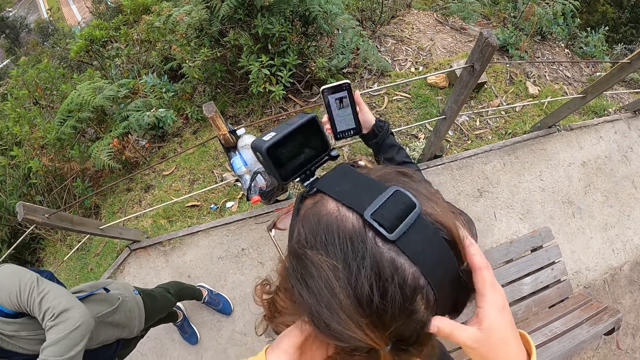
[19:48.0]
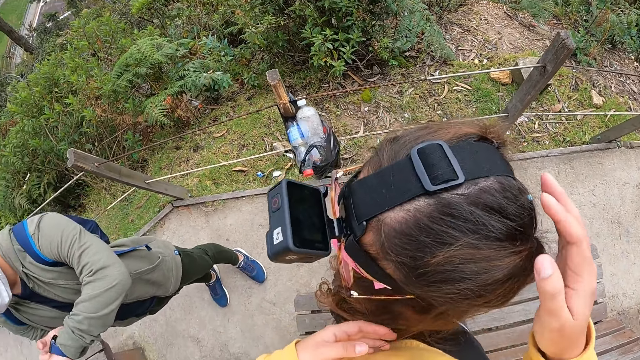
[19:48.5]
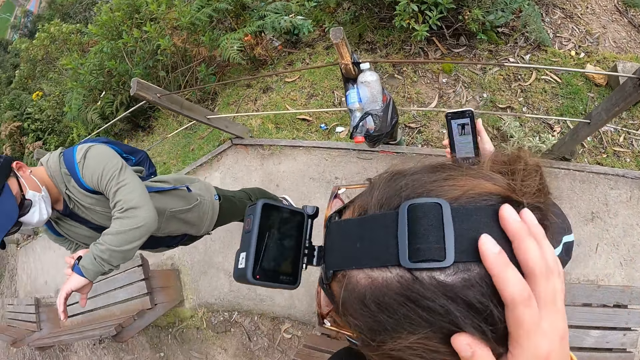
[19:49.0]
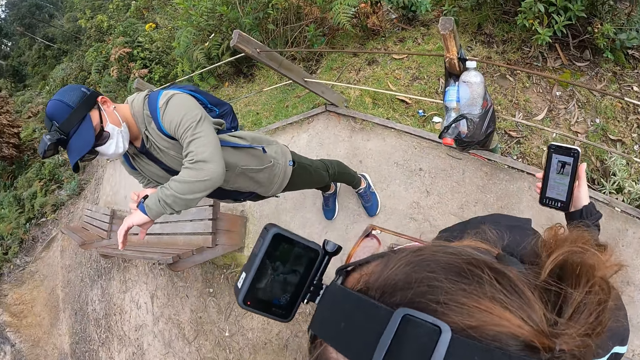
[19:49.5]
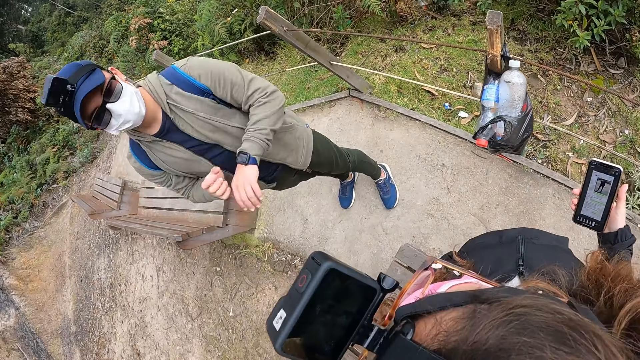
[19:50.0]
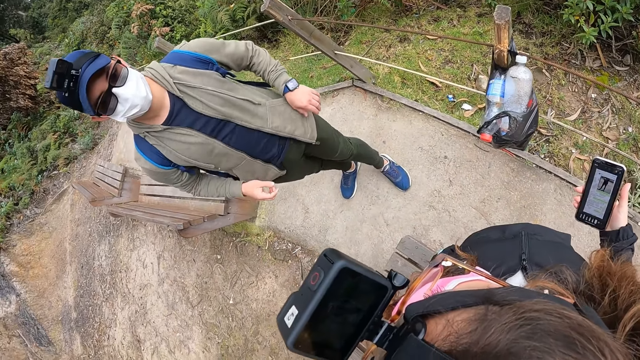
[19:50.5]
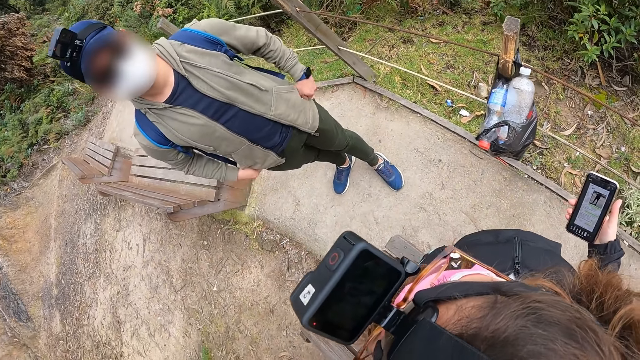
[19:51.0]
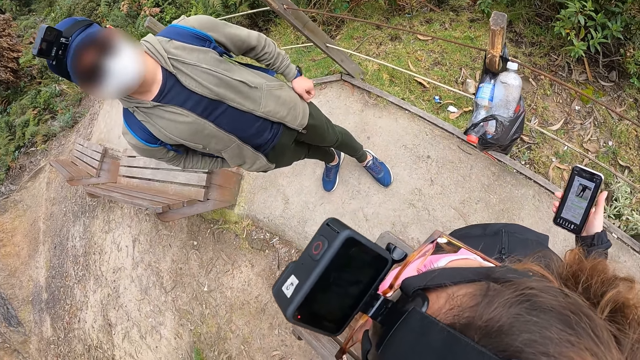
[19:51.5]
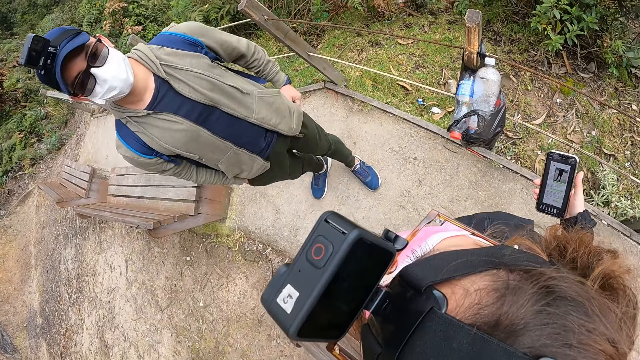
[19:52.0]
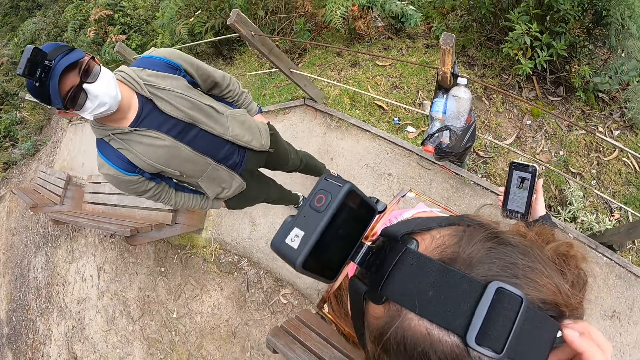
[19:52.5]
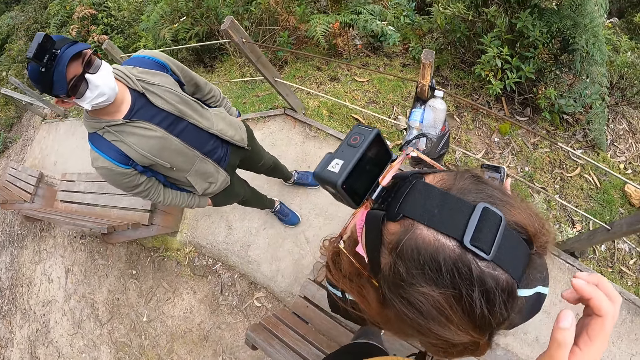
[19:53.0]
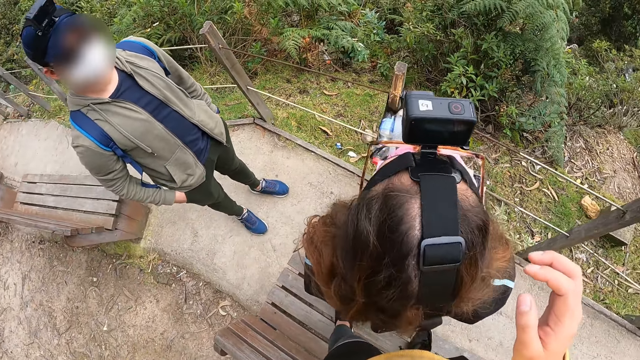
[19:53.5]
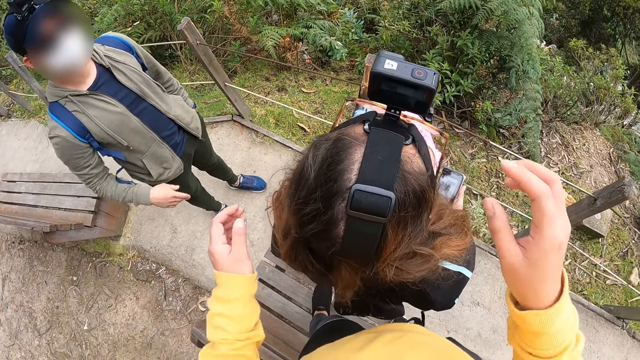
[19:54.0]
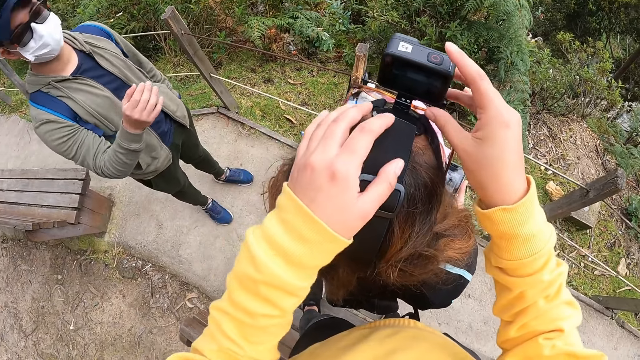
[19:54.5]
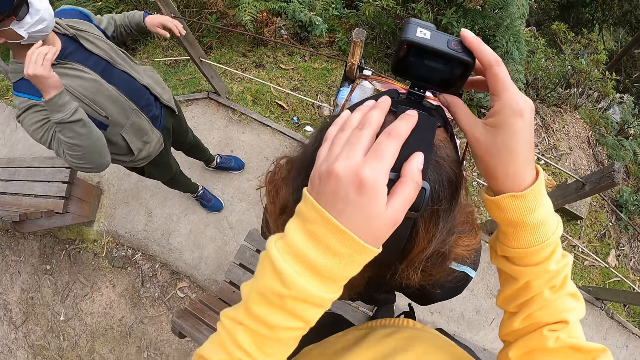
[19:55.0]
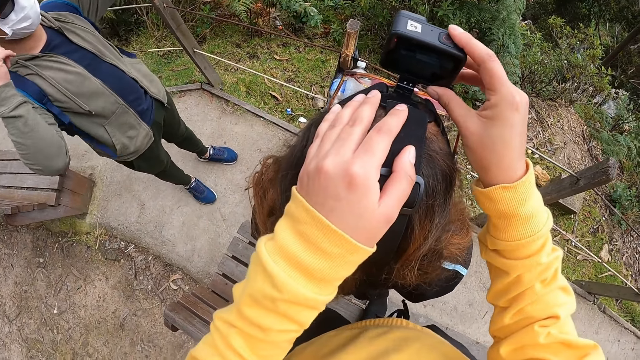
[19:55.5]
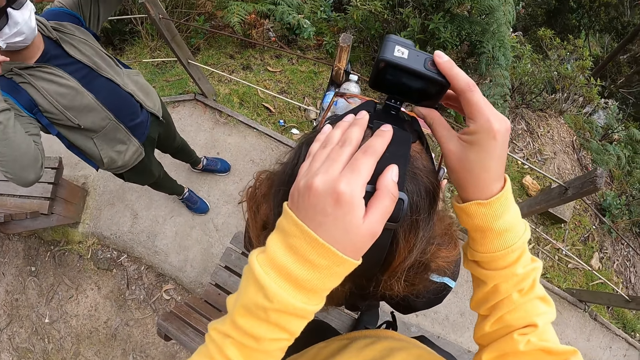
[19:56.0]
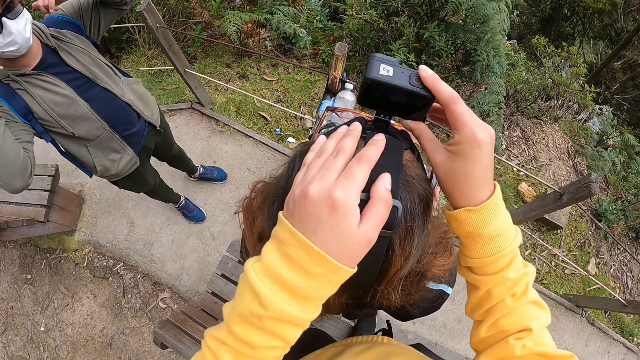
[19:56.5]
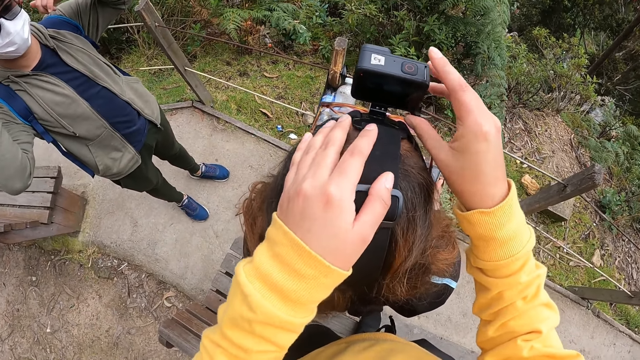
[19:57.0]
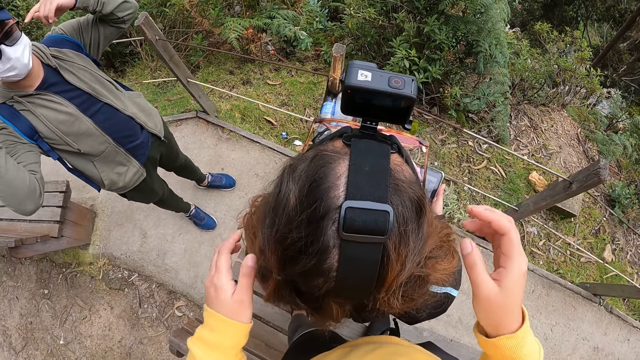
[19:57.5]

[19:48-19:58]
A lady turns back. A man touches a wristwatch on his left wrist with his right hand. The camera wearer touches a woman's head with his right hand. The man puts his right hand inside his pocket and puts his left hand inside his pocket. The camera wearer touches the camera on another woman's head with both hands. He adjusts the camera.

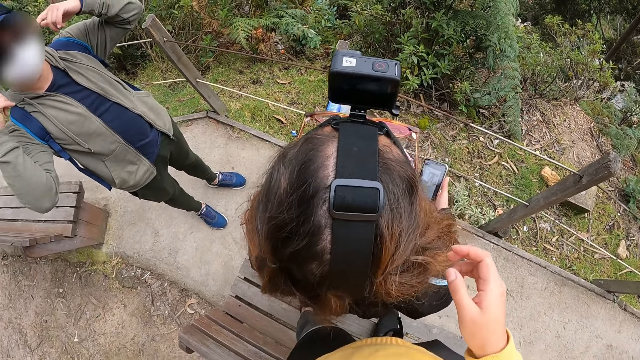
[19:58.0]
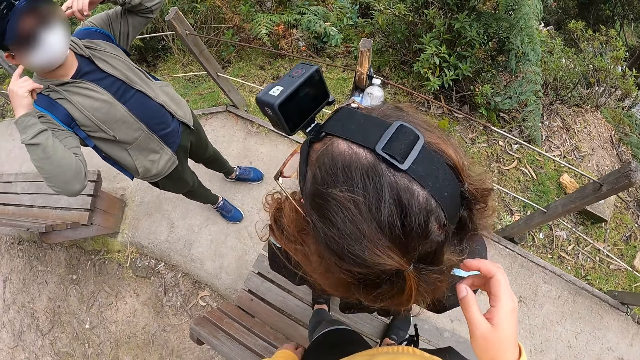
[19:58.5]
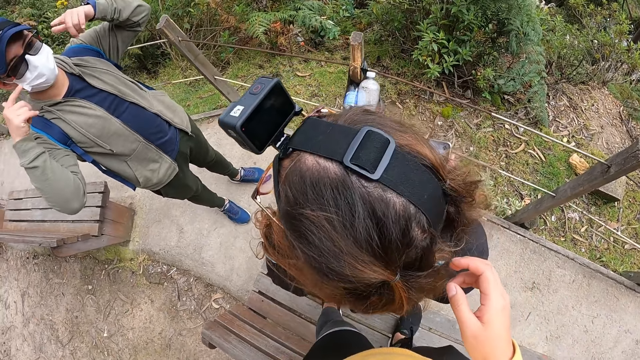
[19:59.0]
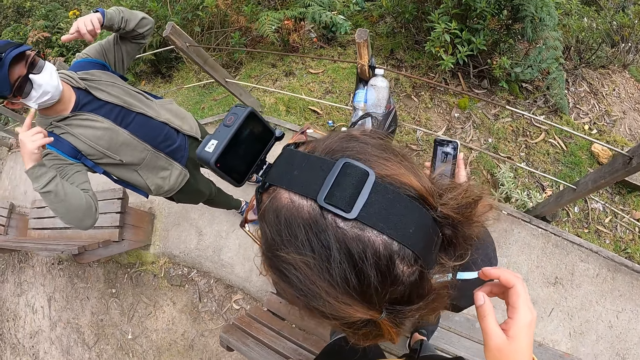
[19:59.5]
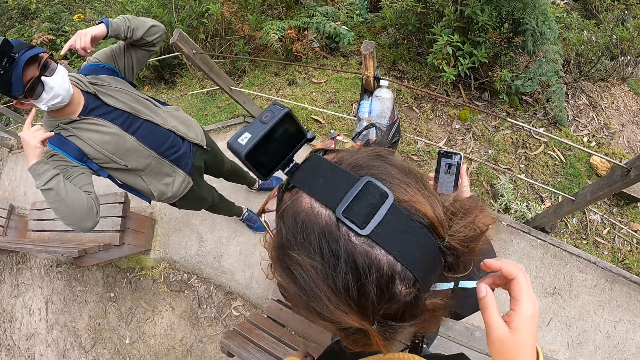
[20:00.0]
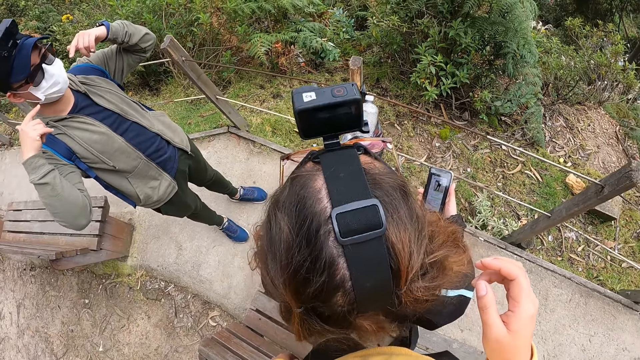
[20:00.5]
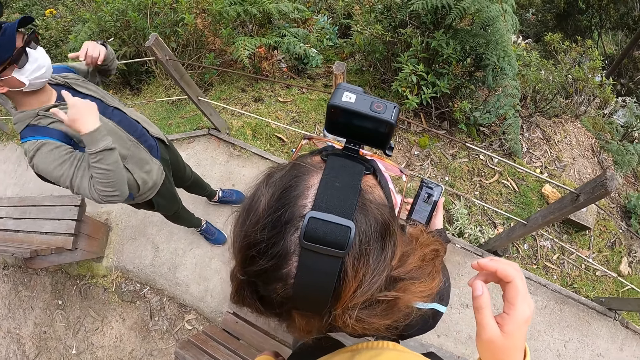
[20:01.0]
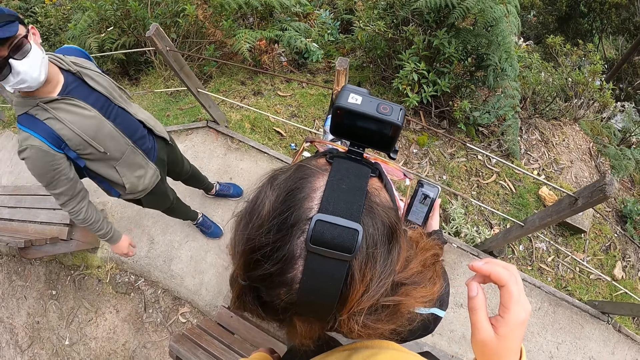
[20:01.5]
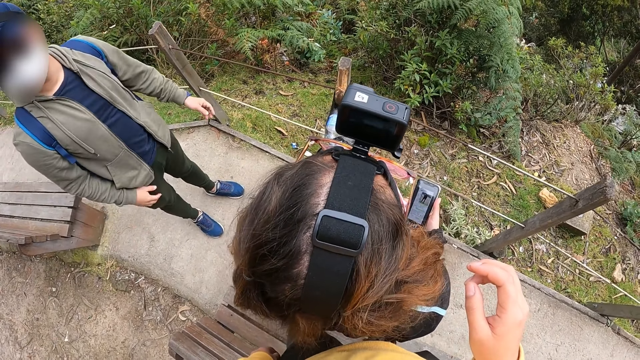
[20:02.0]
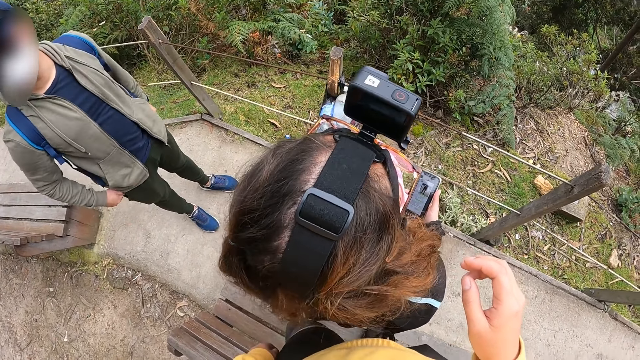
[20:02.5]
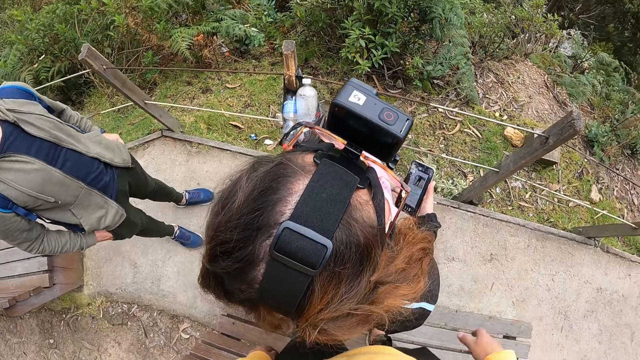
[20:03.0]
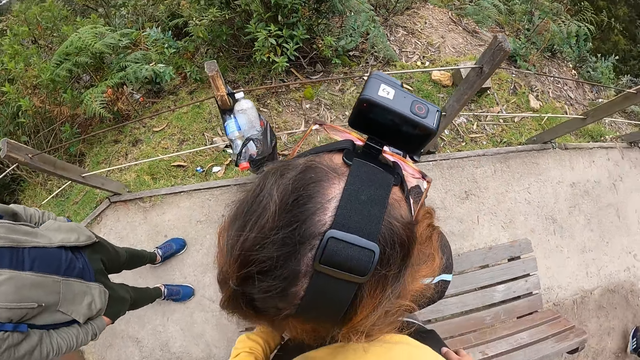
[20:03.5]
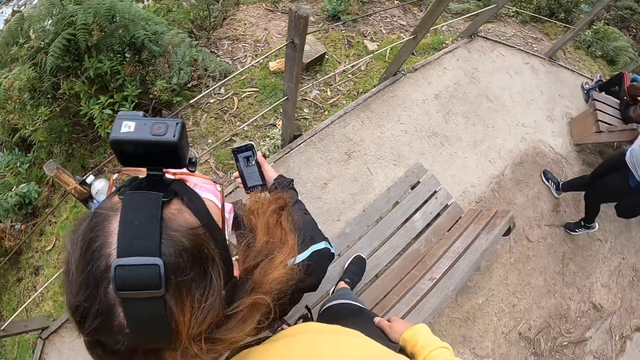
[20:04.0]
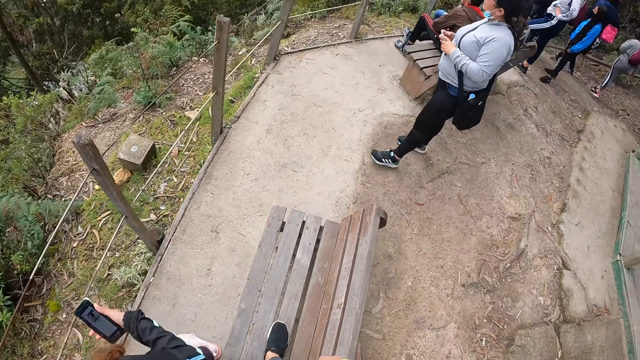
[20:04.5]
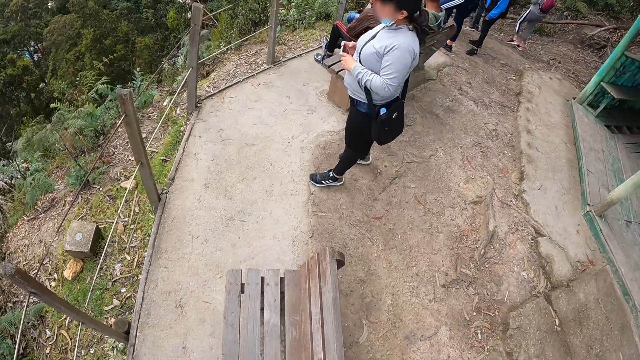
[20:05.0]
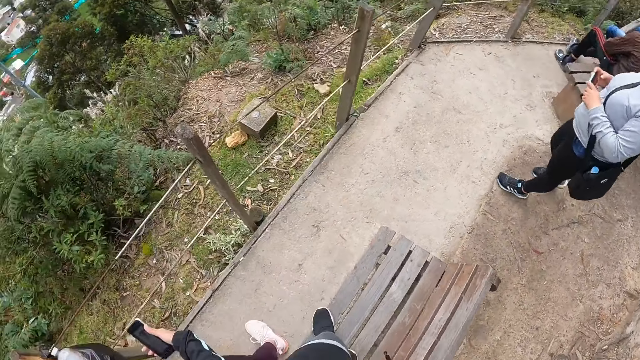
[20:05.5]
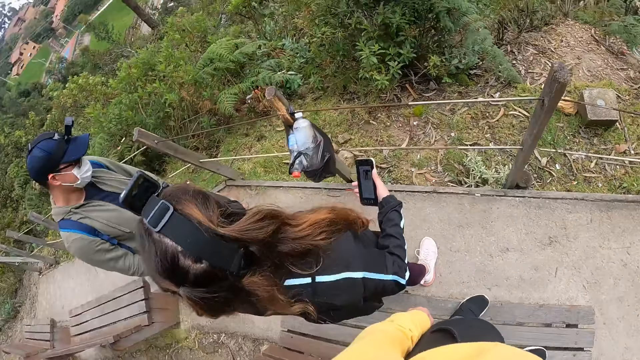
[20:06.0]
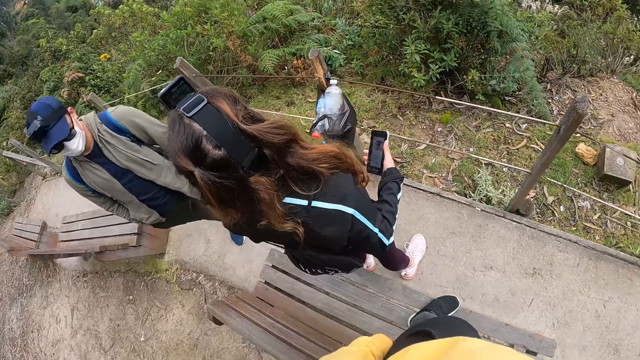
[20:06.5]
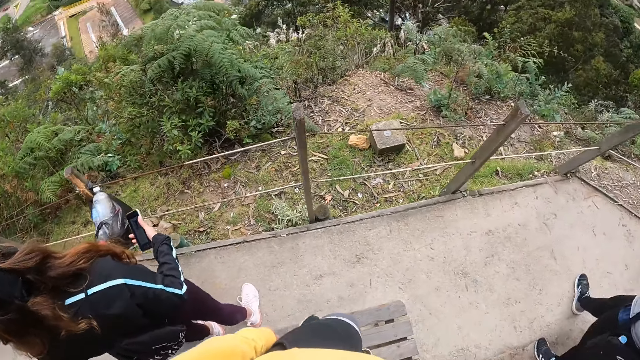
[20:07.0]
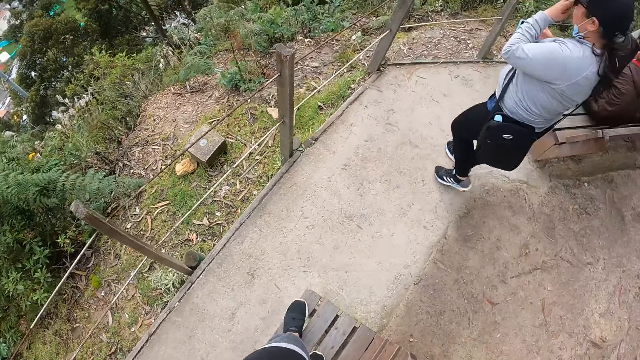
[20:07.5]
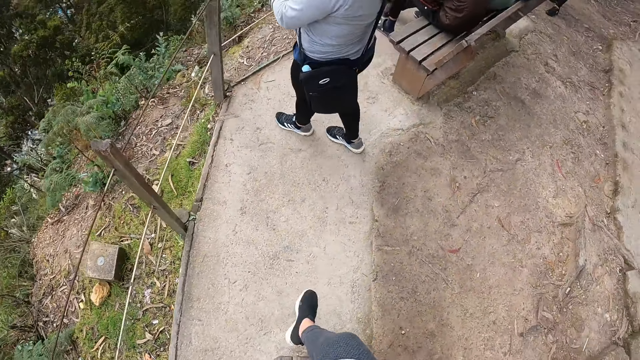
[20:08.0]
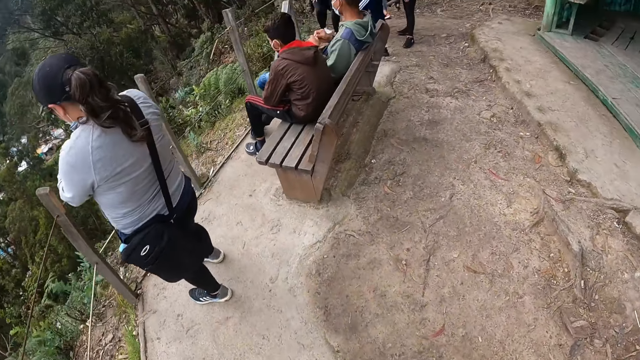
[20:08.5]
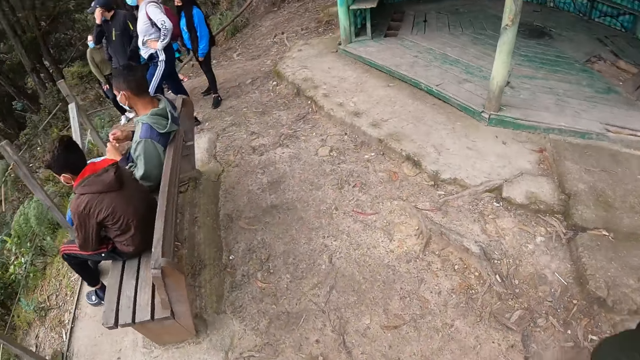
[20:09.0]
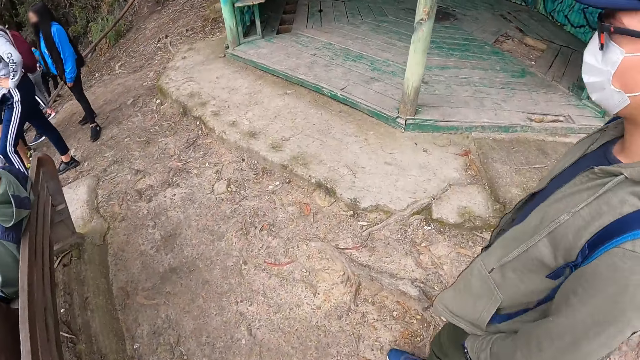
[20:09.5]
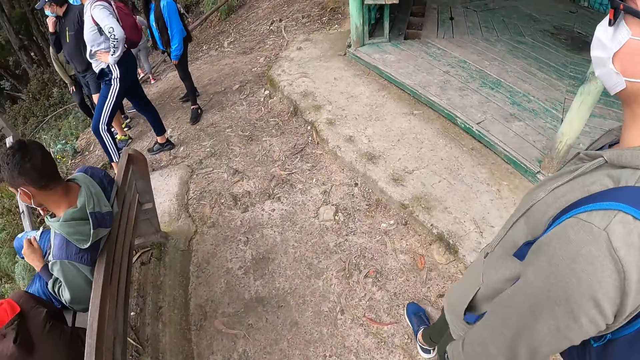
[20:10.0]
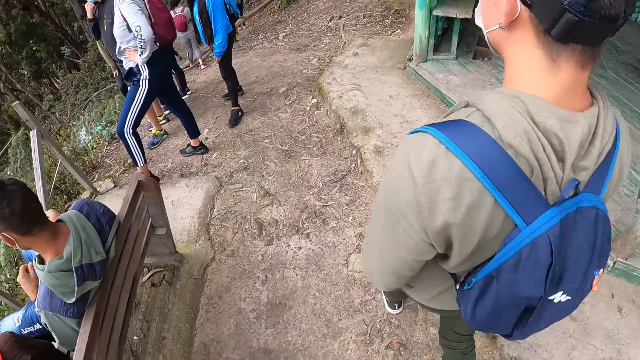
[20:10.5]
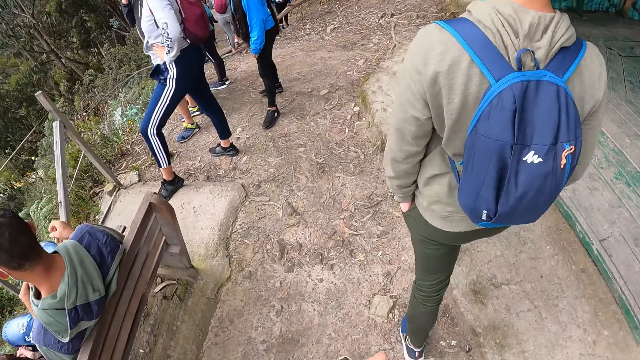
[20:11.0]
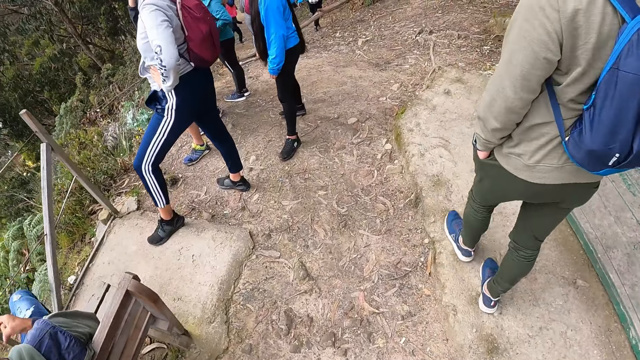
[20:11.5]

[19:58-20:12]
A lady moves her hands. The camera wearer looks around. They walk on the floor.
